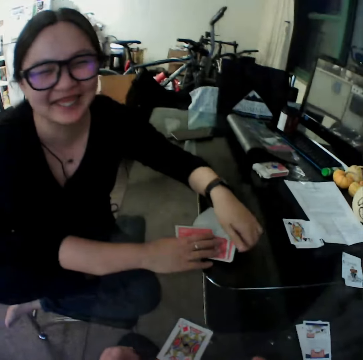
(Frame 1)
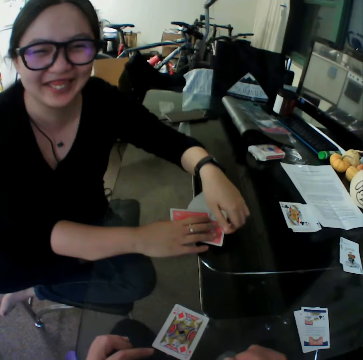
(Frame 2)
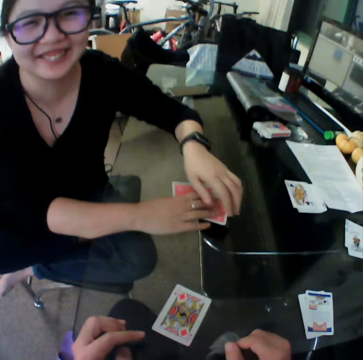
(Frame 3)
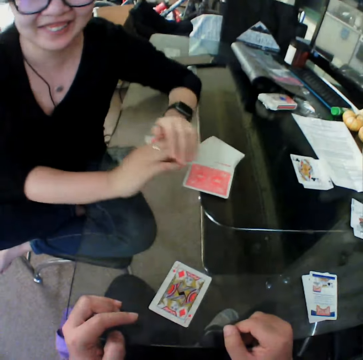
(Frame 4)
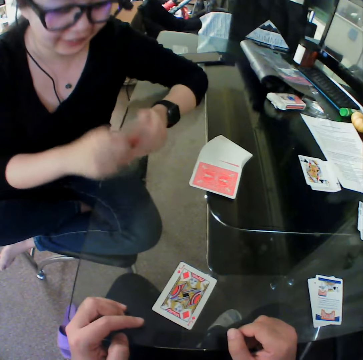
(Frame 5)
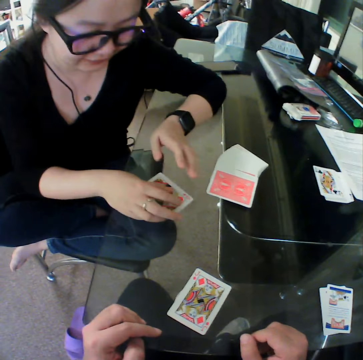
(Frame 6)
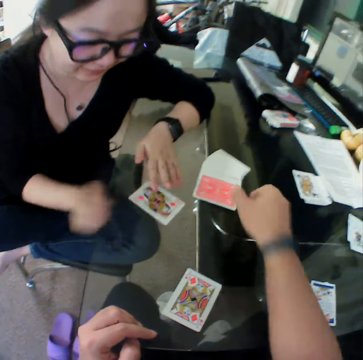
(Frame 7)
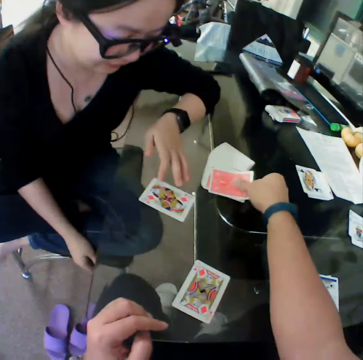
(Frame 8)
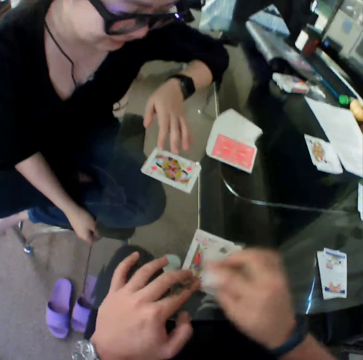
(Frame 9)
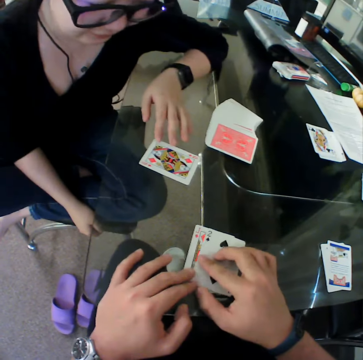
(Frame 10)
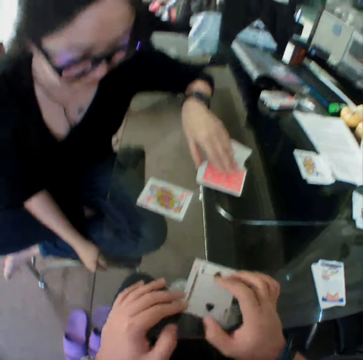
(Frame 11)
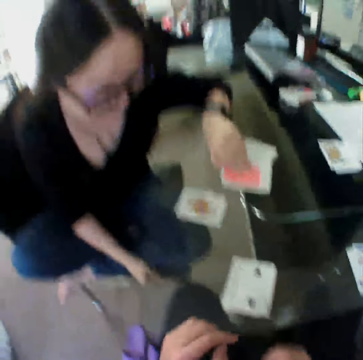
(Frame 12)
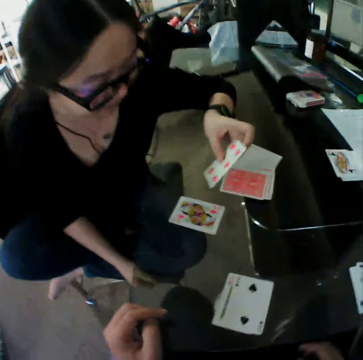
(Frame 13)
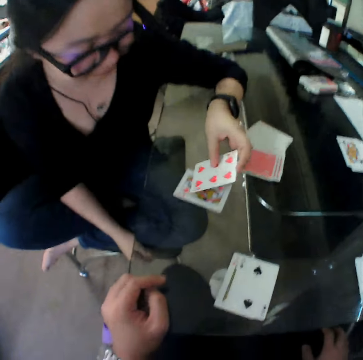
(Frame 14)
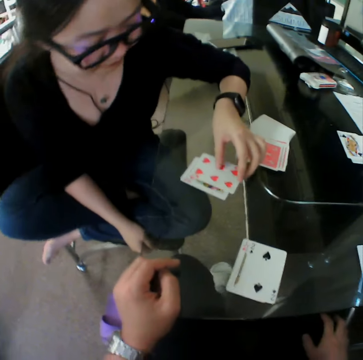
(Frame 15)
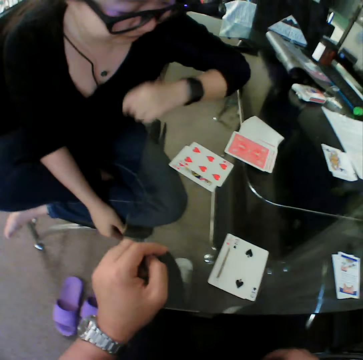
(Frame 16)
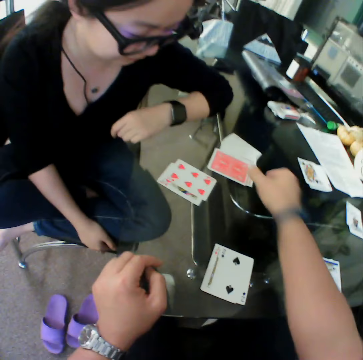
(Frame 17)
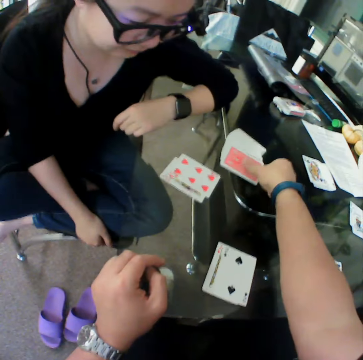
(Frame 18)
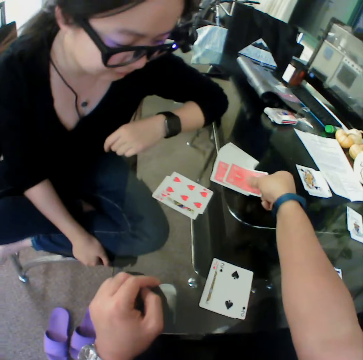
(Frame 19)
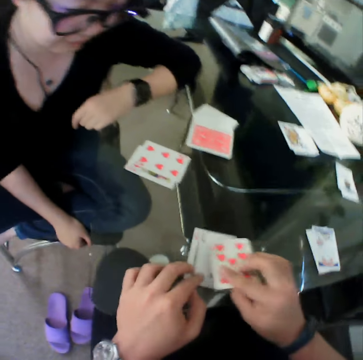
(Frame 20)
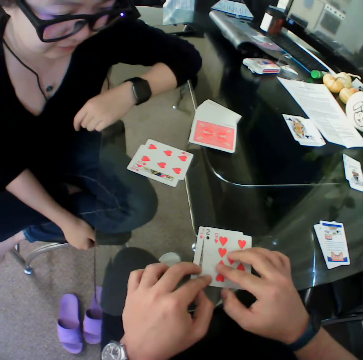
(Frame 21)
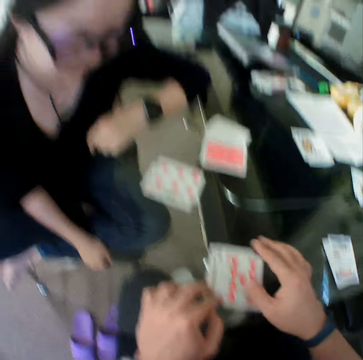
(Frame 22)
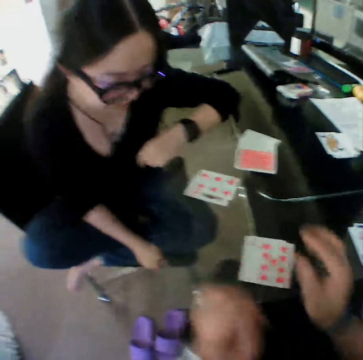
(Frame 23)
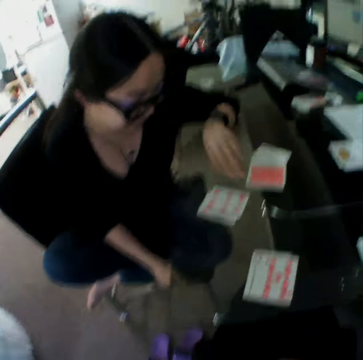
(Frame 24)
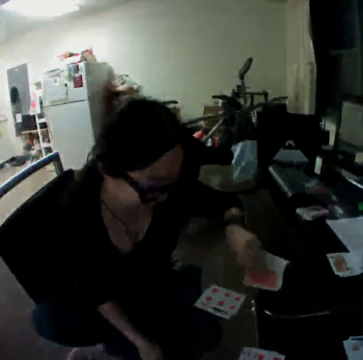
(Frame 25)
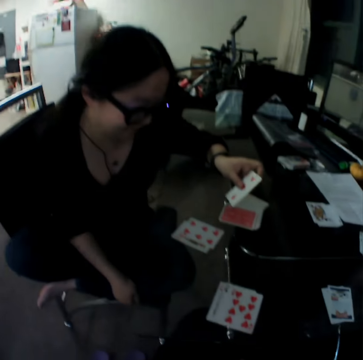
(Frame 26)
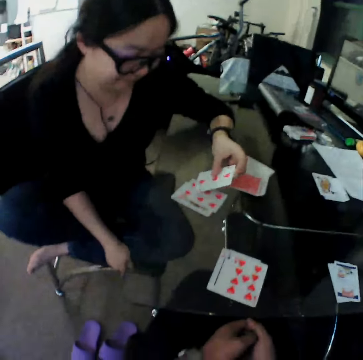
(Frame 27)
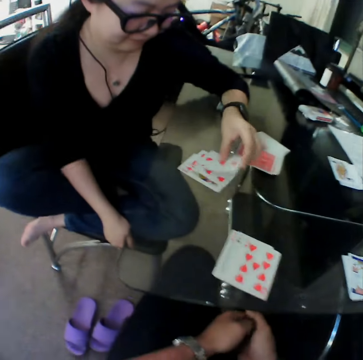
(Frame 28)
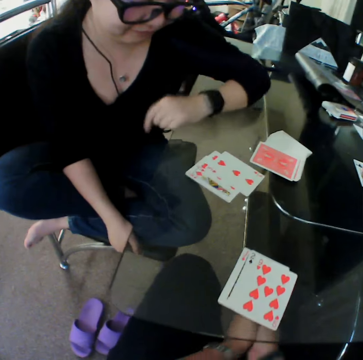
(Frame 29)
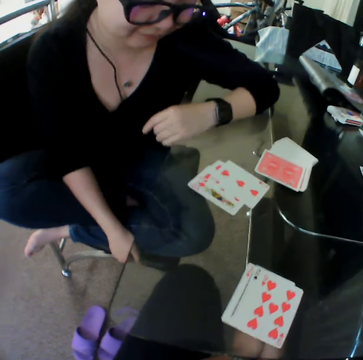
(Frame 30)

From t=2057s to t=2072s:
The woman flips the cards on the table with her right hand. The camera wearer turns the card. He moves the card from the stack of cards on the table towards him with his right hand. The woman moves the card from the stack of cards on the table towards her with her left hand. She turns the card. The camera wearer moves the card from the stack of cards on the table towards him with his right hand. He turns the card. The woman turns the card. She moves the card from the stack of cards on the table towards her with her left hand.

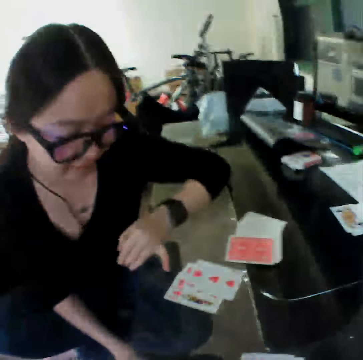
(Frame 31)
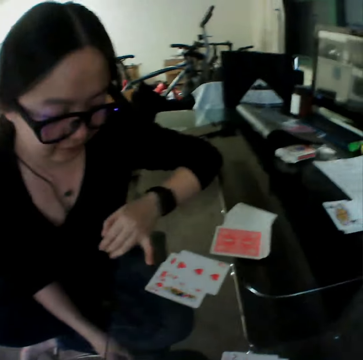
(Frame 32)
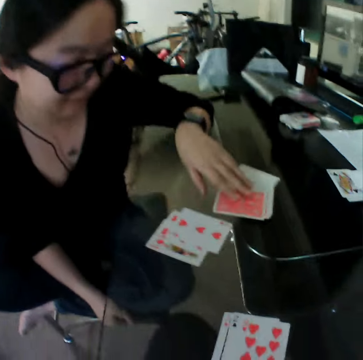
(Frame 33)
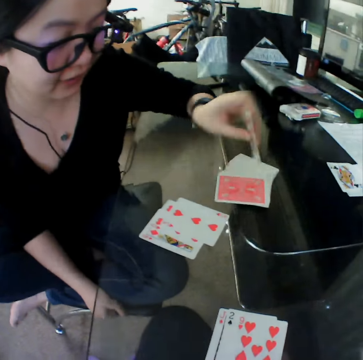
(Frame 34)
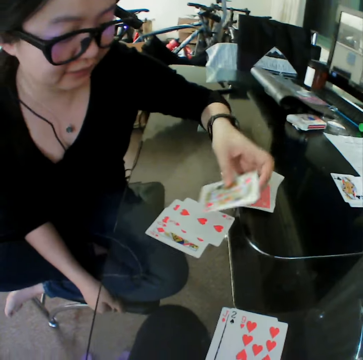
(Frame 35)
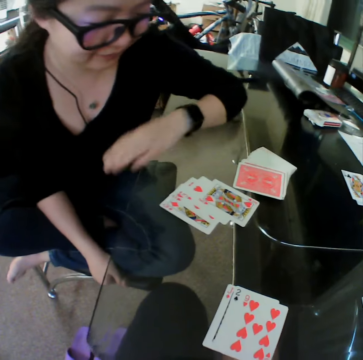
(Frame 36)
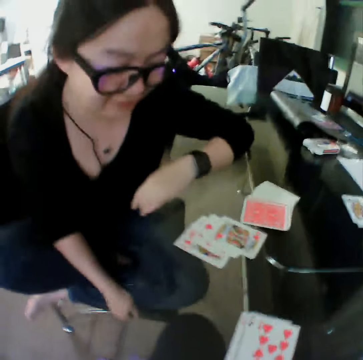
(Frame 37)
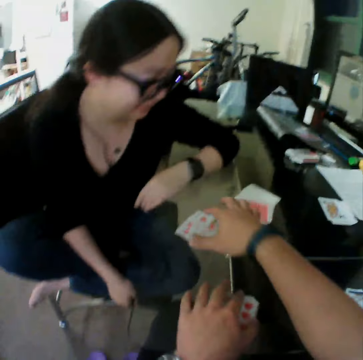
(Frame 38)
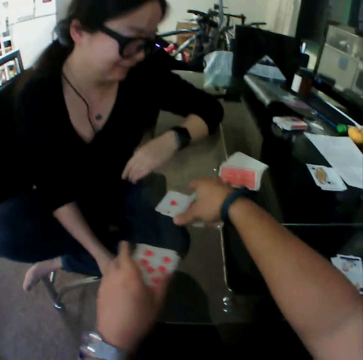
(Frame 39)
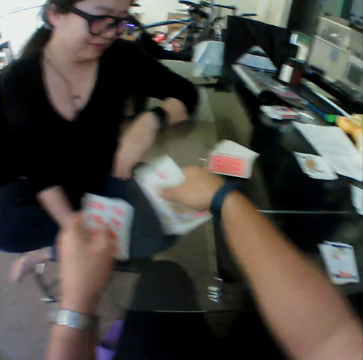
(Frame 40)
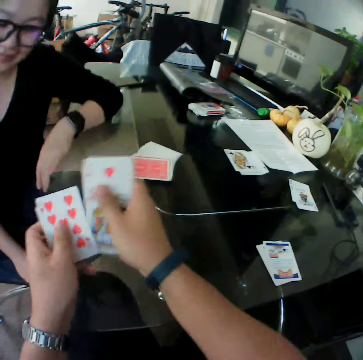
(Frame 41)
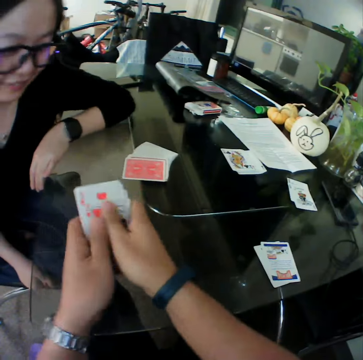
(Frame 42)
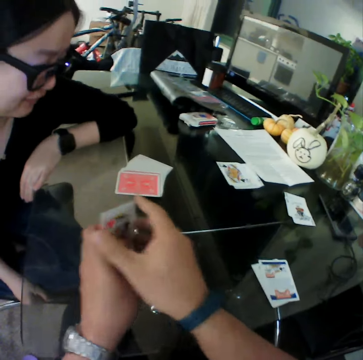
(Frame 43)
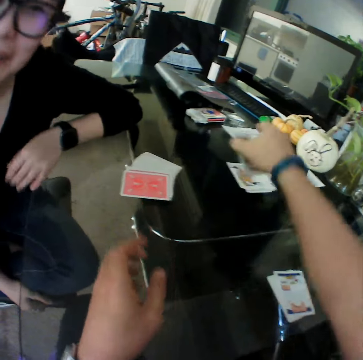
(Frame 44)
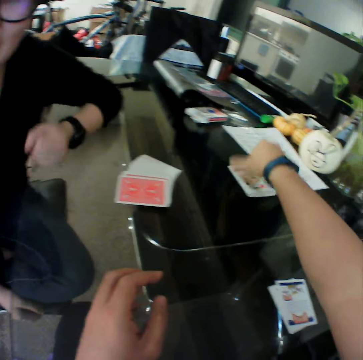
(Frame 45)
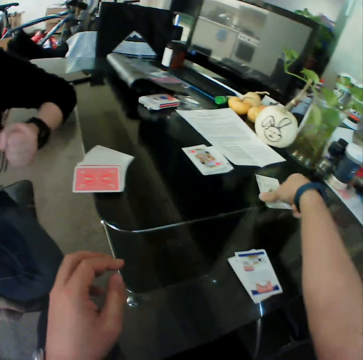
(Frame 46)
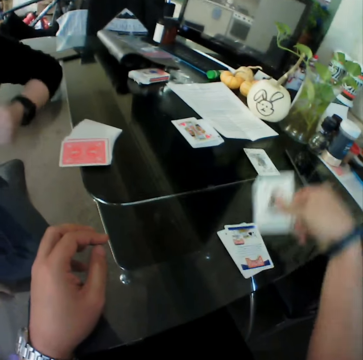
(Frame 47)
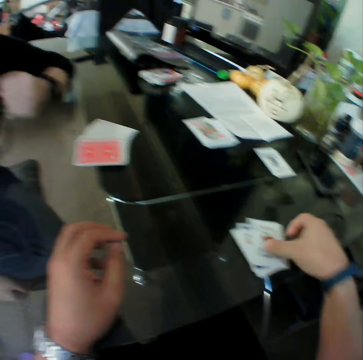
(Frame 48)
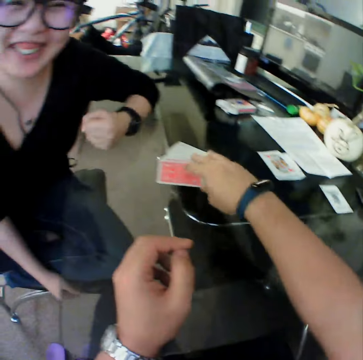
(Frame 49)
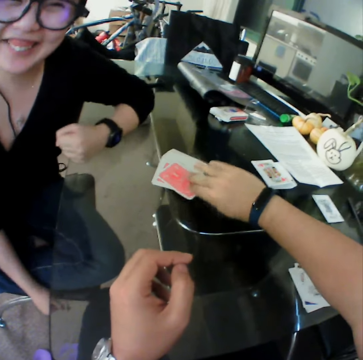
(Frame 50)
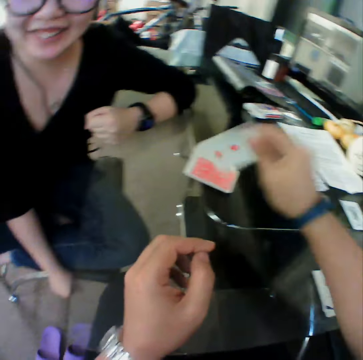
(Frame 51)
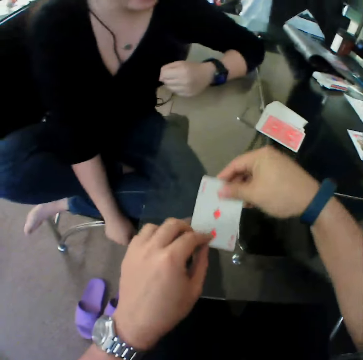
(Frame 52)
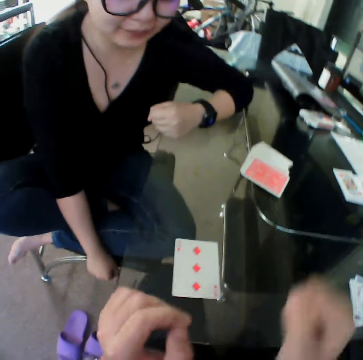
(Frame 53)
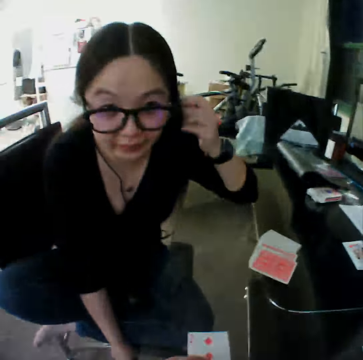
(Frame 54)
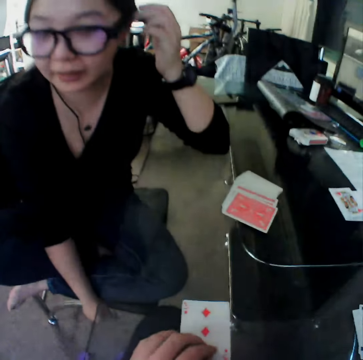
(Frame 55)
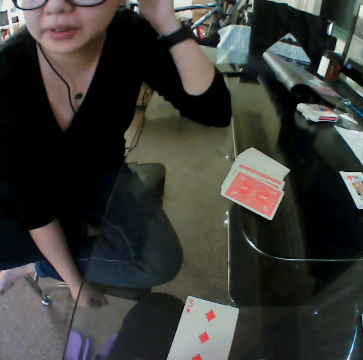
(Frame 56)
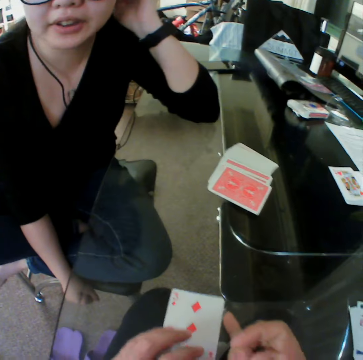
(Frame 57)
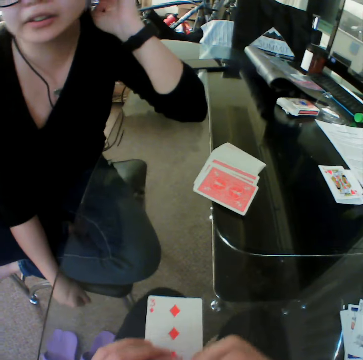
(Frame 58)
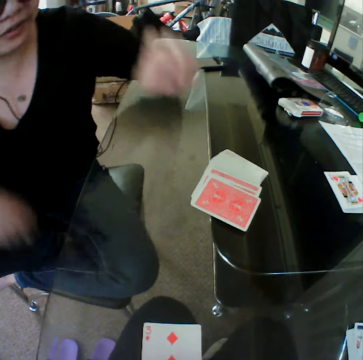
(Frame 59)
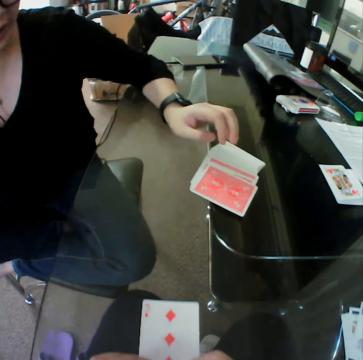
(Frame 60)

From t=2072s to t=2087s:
The woman moves the card from the stack of cards on the table towards her with her left hand. She turns the card. The camera wearer packs the cards from the table with his hands. He drops the cards on other cards with his right hand. He picks the card from the table with his right hand. The woman interacts with the camera wearer. The camera wearer picks the card. He drops the card on the table with his right hand. He moves the card from the stack of cards on the table towards him with his right hand. He places the card on the table.

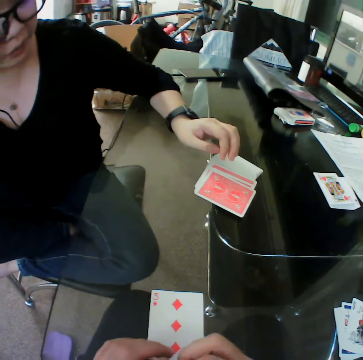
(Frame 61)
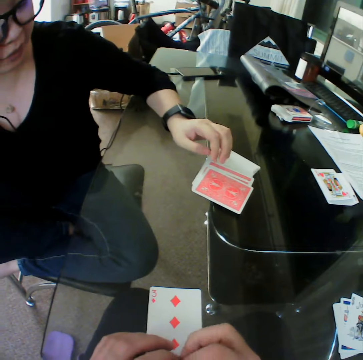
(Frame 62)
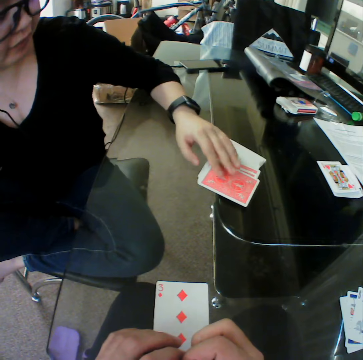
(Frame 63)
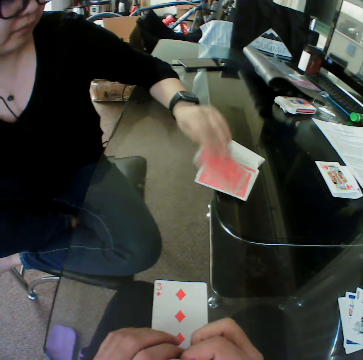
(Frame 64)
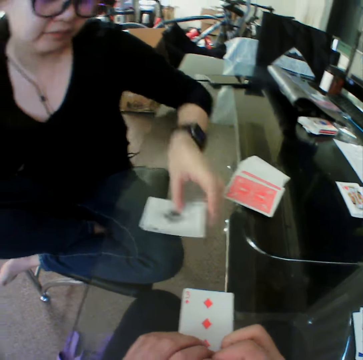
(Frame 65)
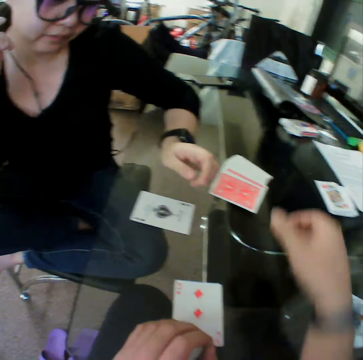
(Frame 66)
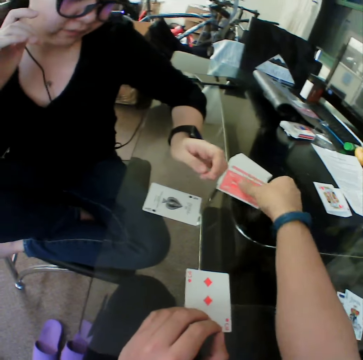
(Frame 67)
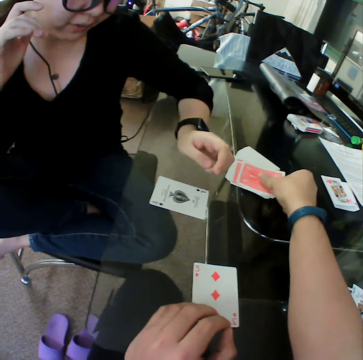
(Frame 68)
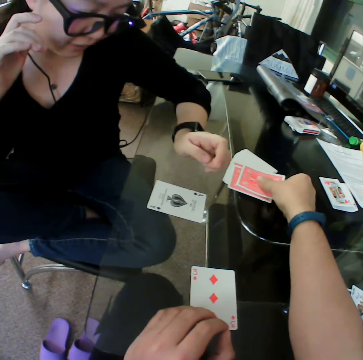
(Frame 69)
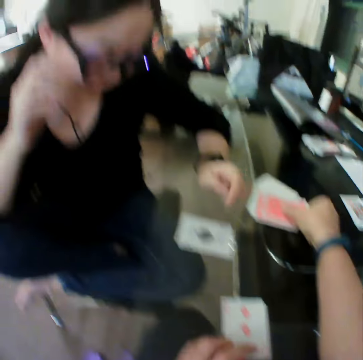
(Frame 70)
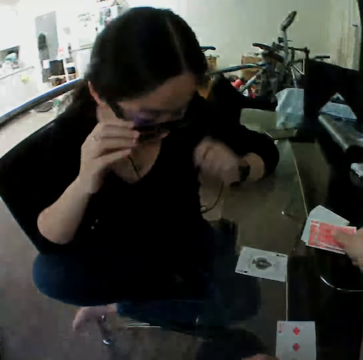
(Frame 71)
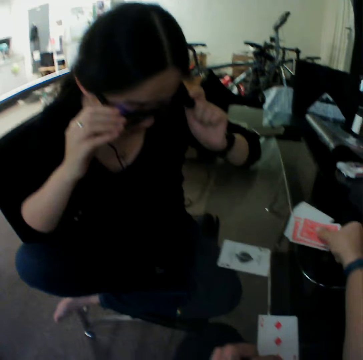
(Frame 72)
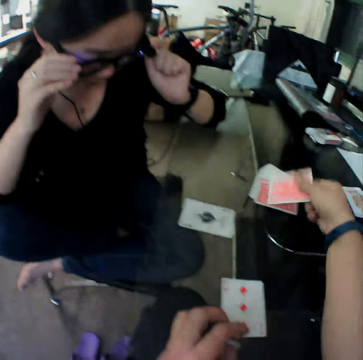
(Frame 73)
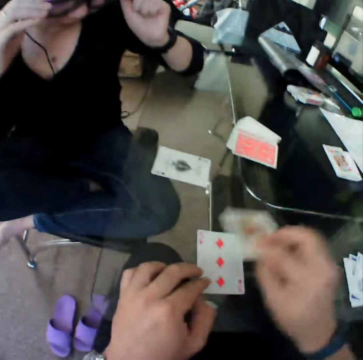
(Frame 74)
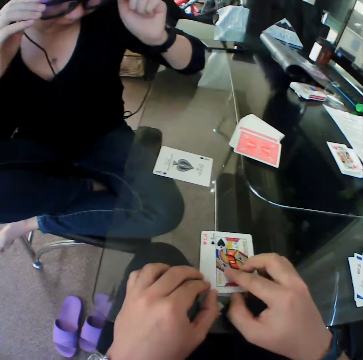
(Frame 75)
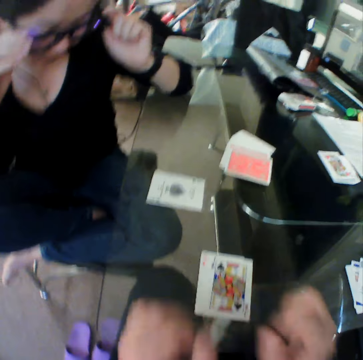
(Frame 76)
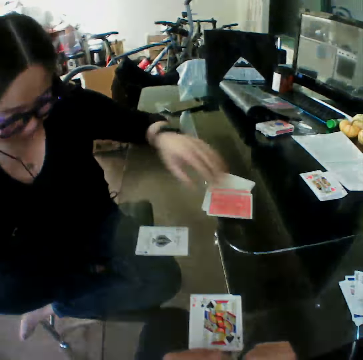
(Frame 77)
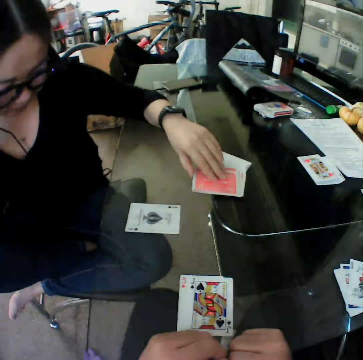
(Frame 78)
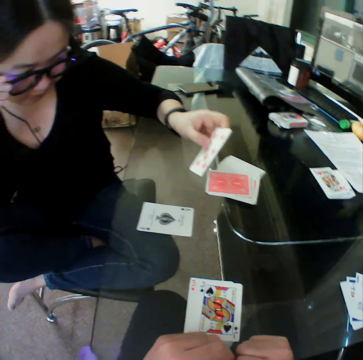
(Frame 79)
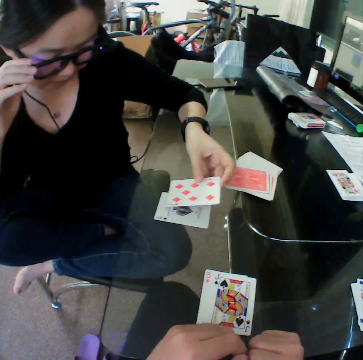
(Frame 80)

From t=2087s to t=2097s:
The woman moves a card from the stack of cards on the table towards her with her left hand, picks the card, and places the card on the table. The camera wearer picks the card. The woman adjusts her eyeglasses with her hands. The camera wearer moves a card from the stack of cards on the table towards him with his right hand. He places the card on the table. The woman picks the card and moves a card from the stack of cards on the table towards her with her left hand.
